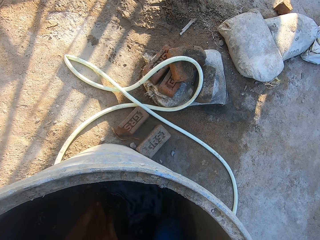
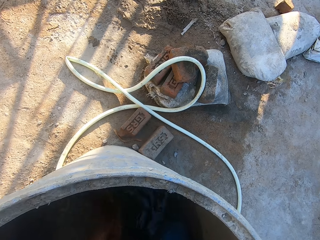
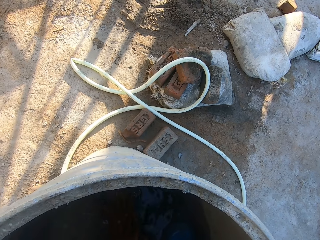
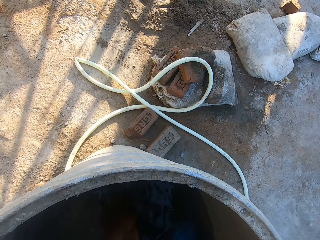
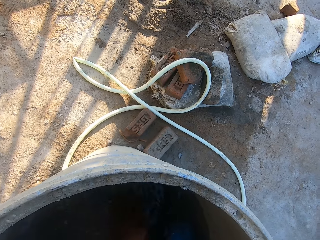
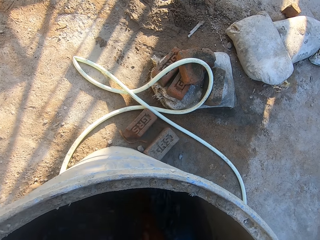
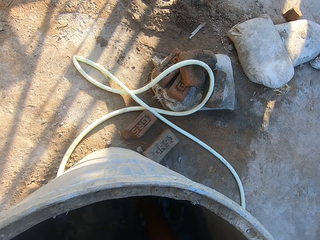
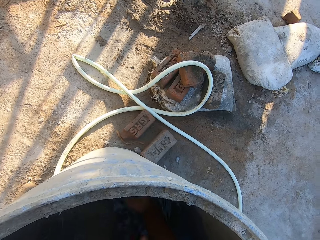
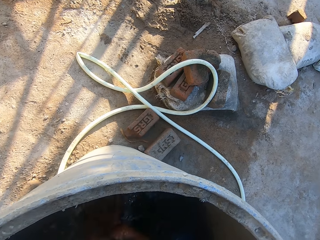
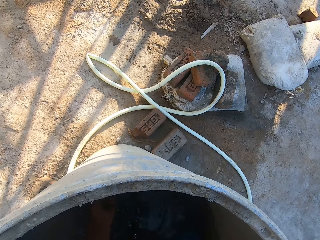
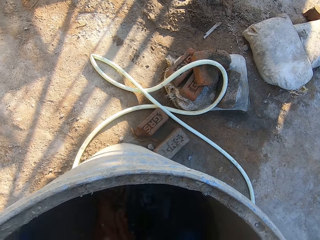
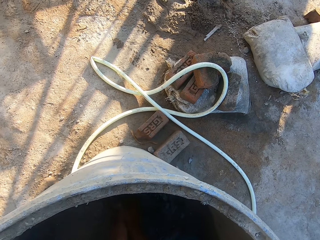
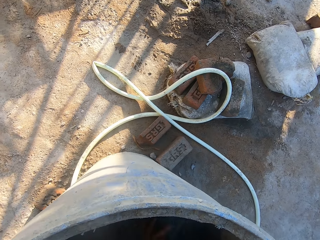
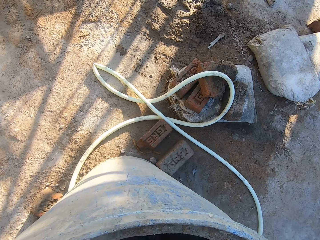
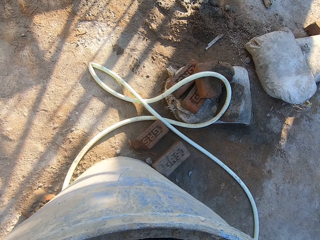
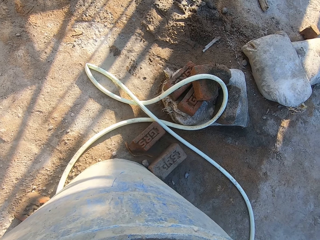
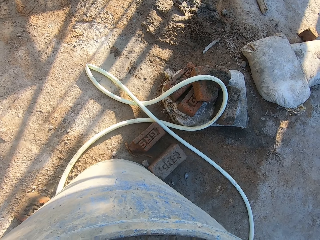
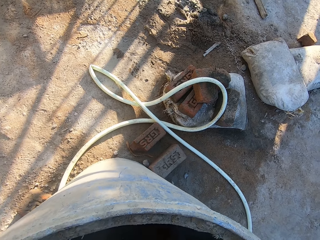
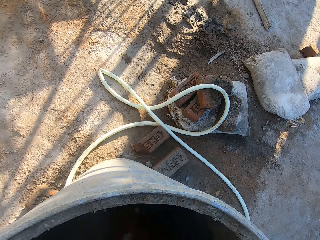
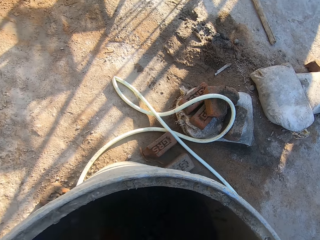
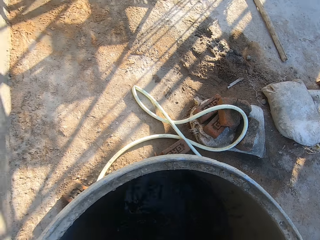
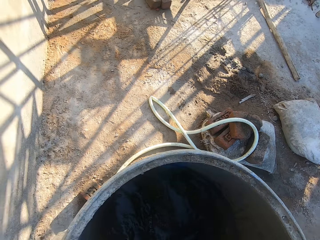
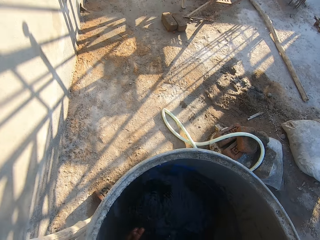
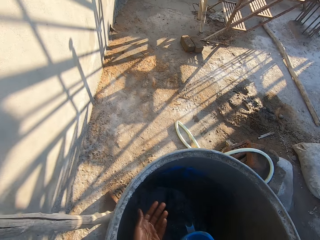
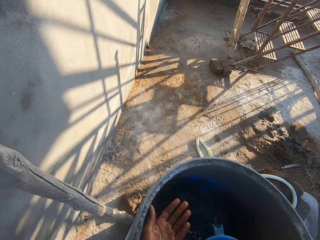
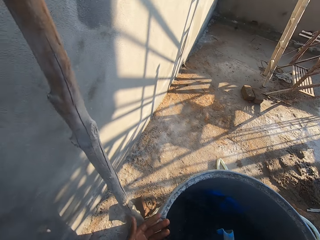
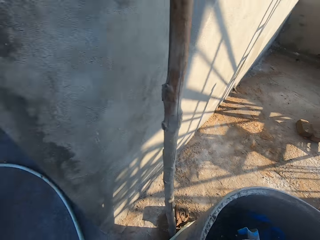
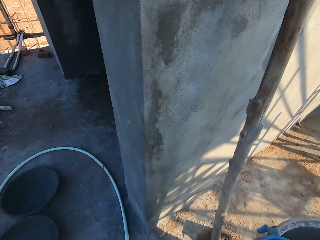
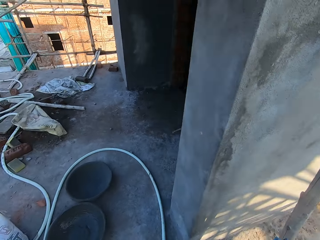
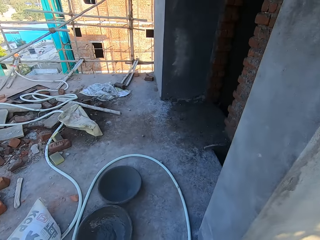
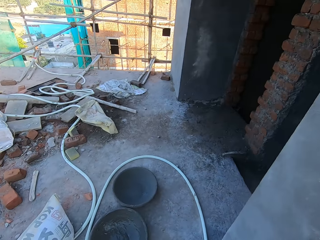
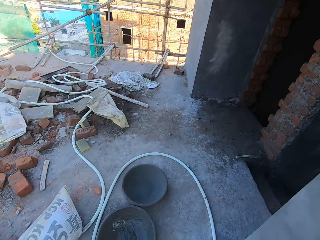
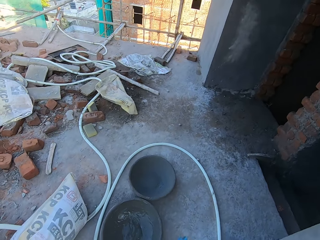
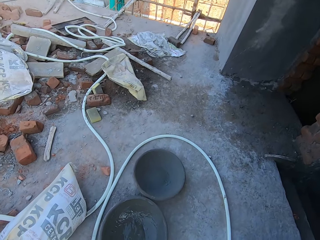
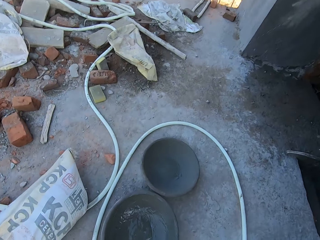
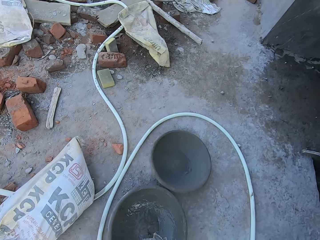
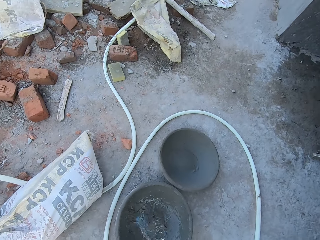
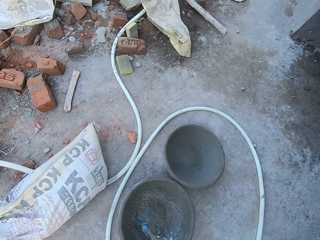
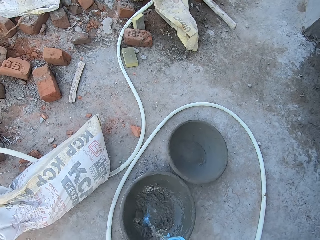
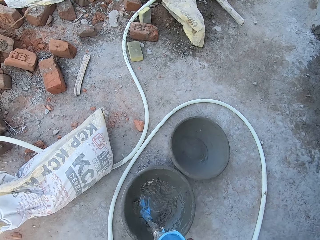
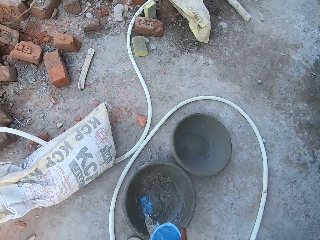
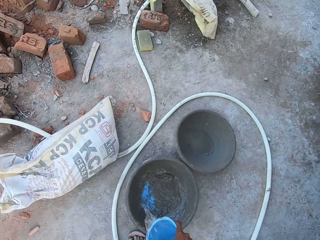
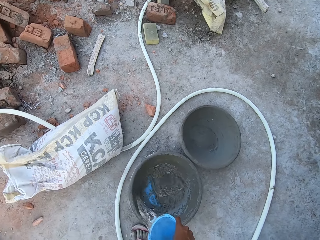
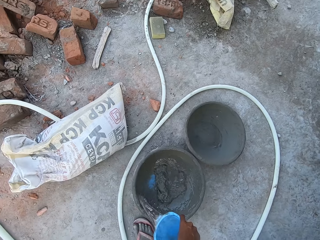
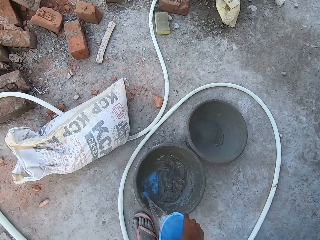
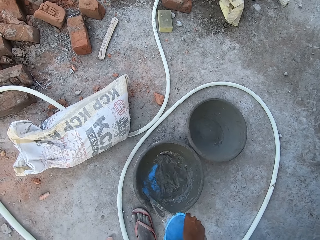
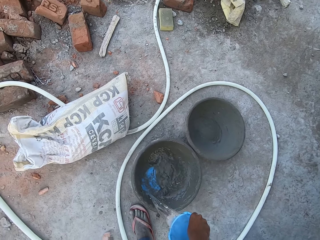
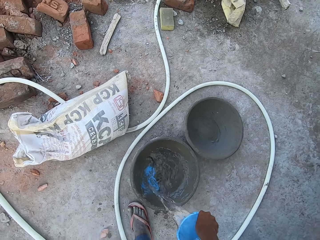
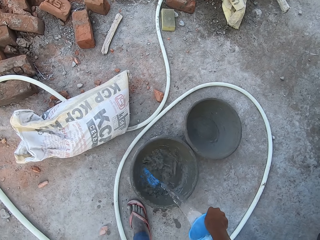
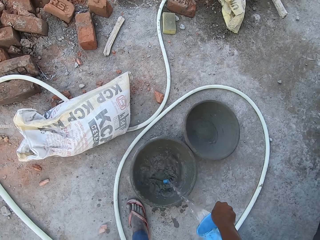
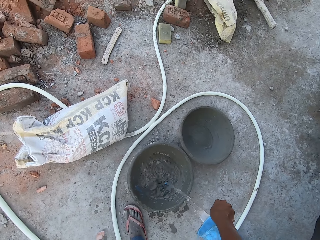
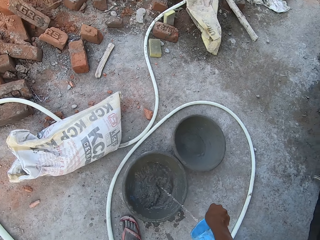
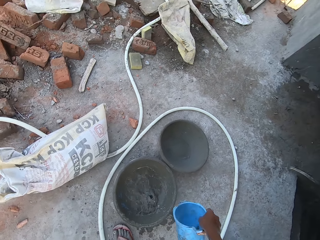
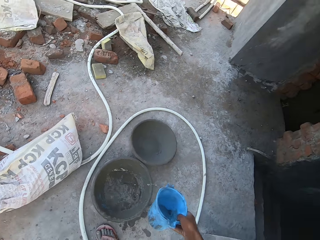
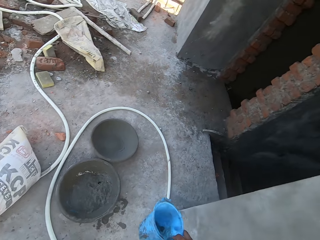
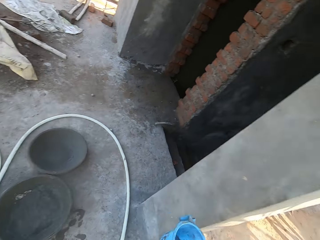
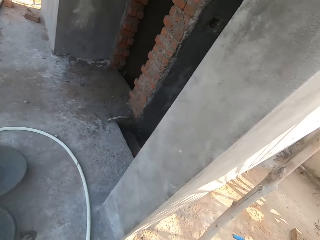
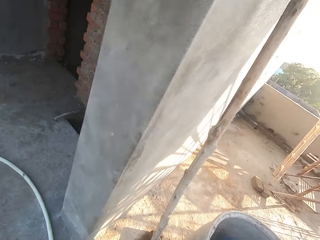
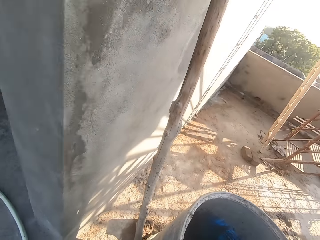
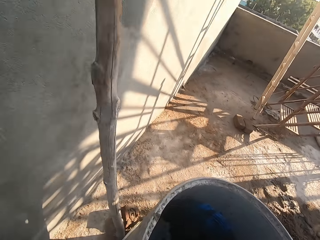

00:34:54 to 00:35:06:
The camera wearer washes his hands. He washes his hands again. He fetches water from the drum with the container in the drum with his right hand. He looks around the built house. He pours the water in the container in his right hand into the head pan on the ground.

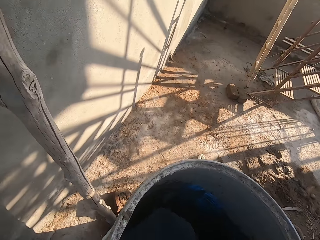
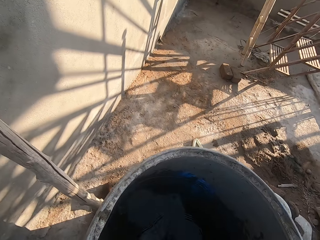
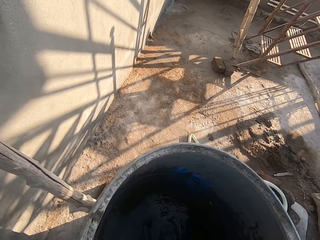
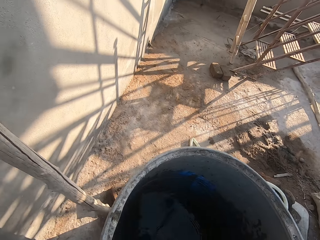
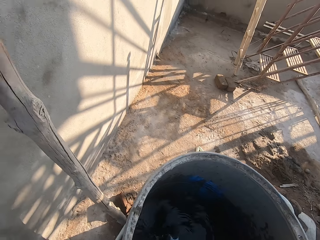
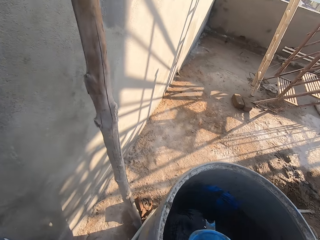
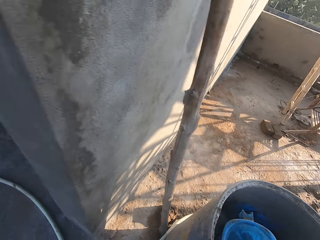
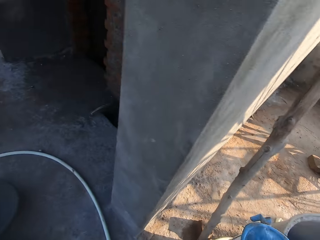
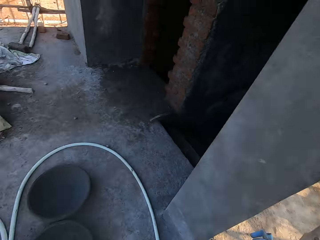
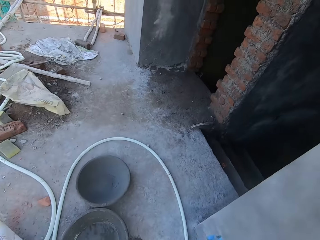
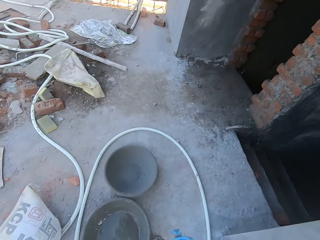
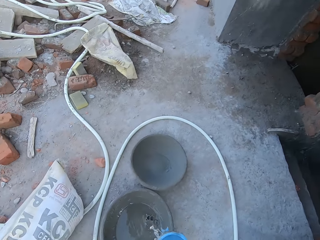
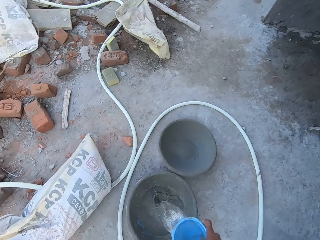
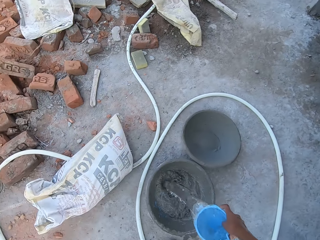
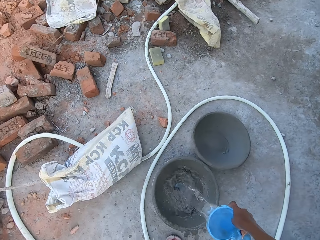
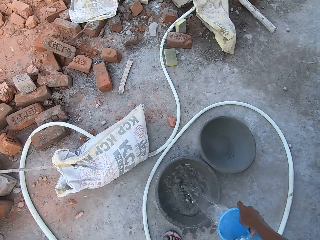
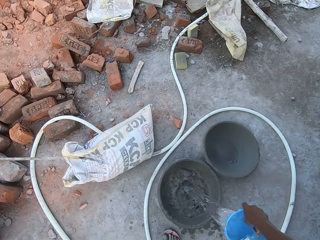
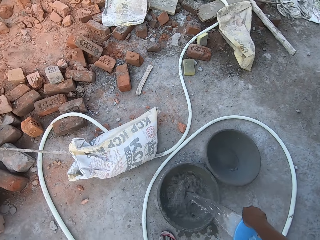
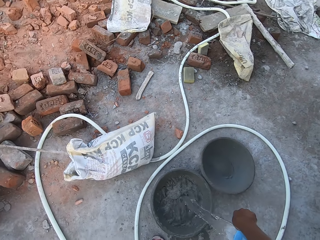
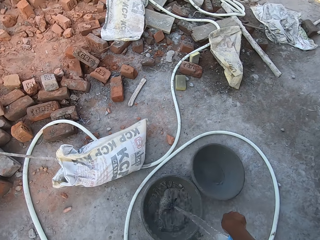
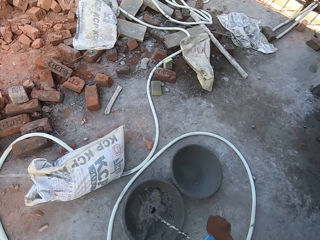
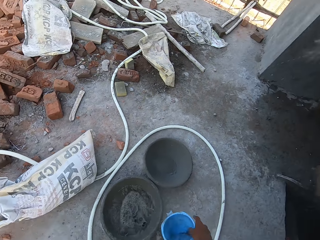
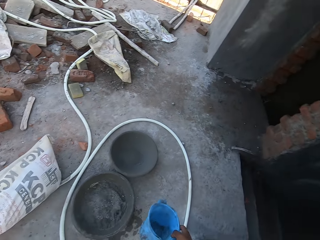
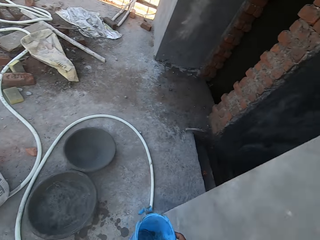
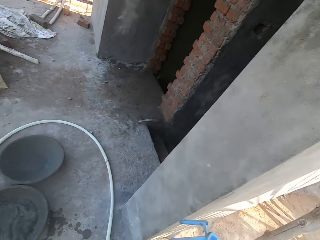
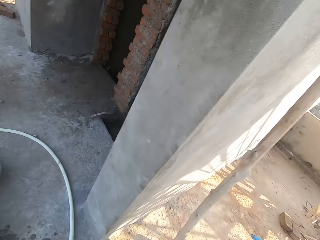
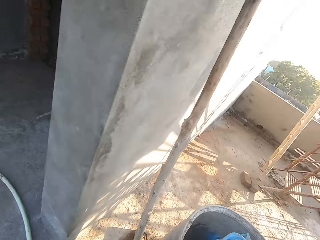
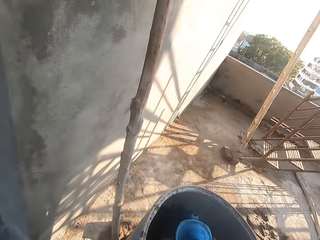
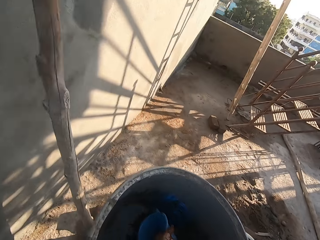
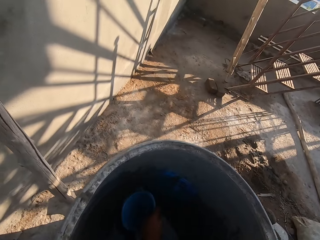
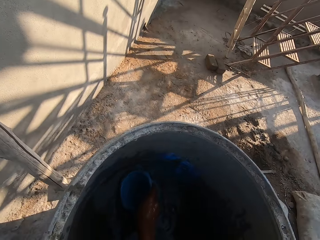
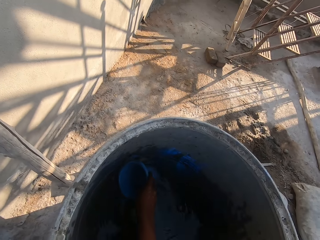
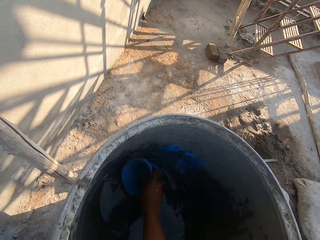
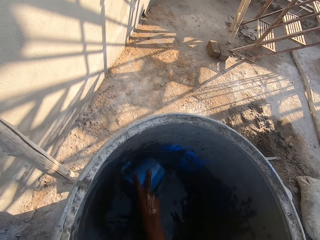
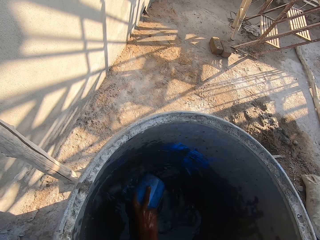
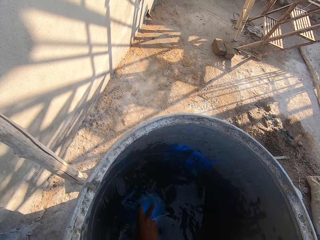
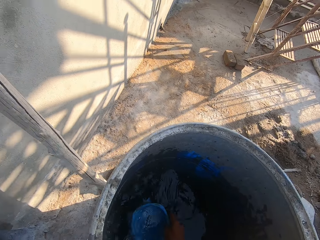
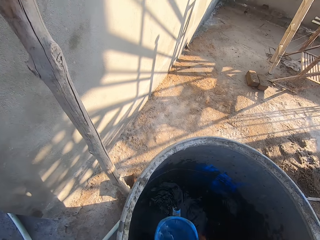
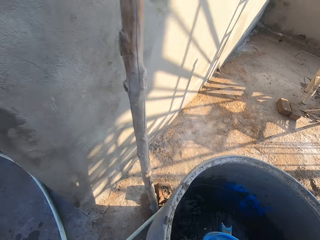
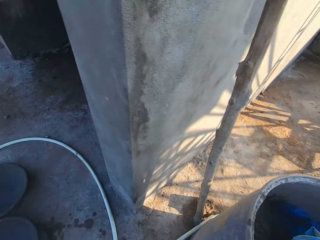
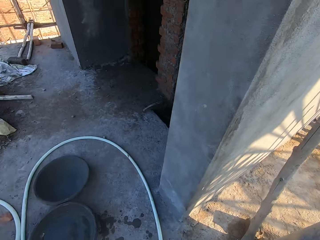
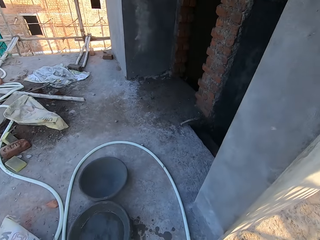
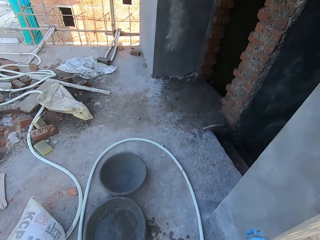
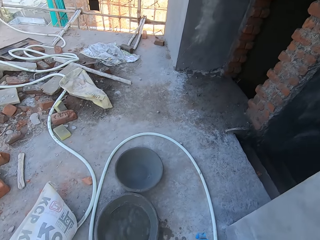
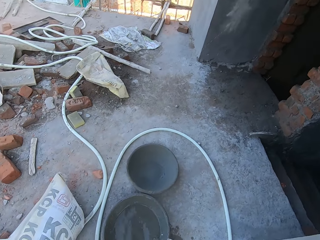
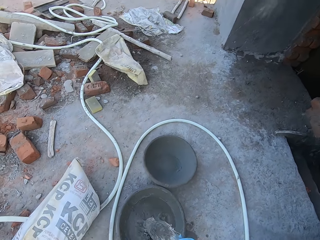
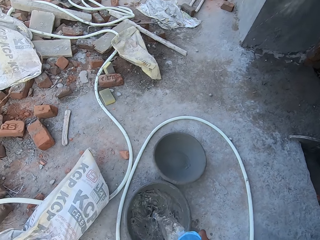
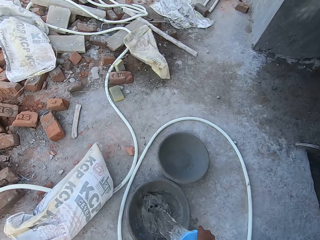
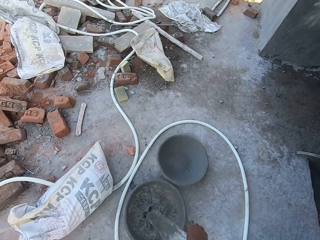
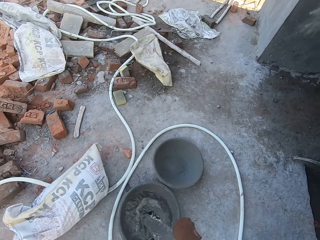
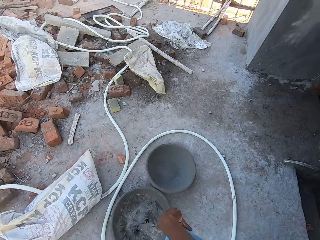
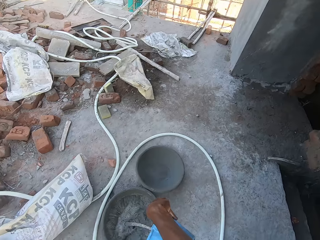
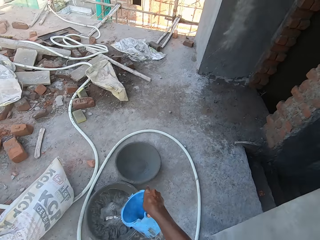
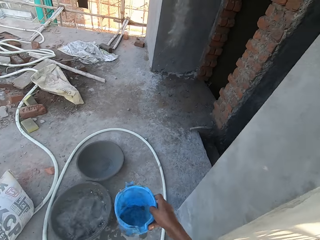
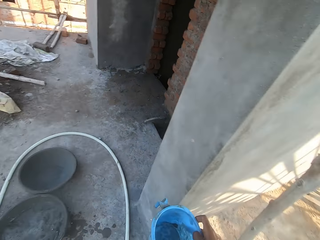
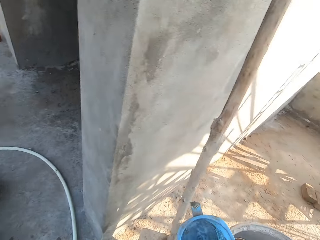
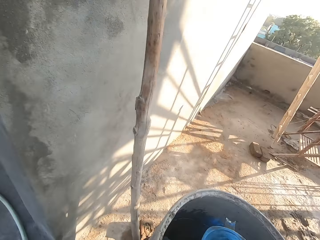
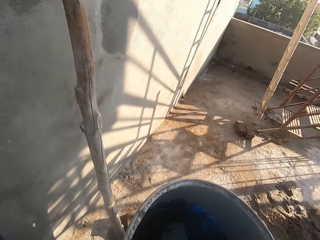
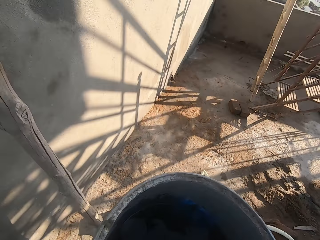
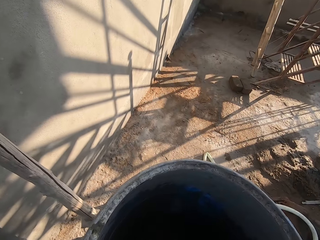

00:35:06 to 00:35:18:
The camera wearer fetches water from the drum with the container in the drum with his right hand. He pours the water in the container in his right hand into the head pan on the ground. He fetches water from the drum with the container in the drum with his right hand. He pours the water in the container in his right hand into the head pan on the ground.
